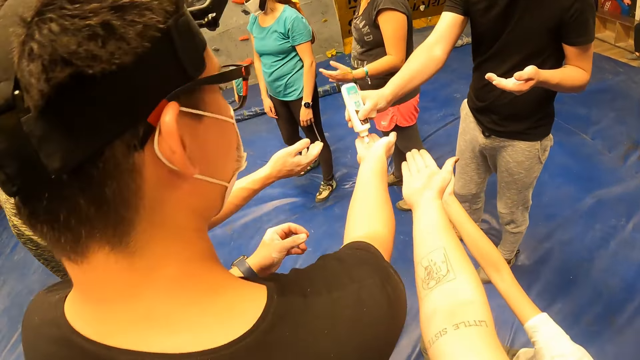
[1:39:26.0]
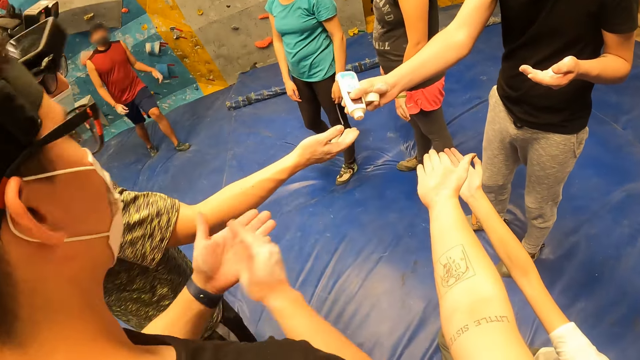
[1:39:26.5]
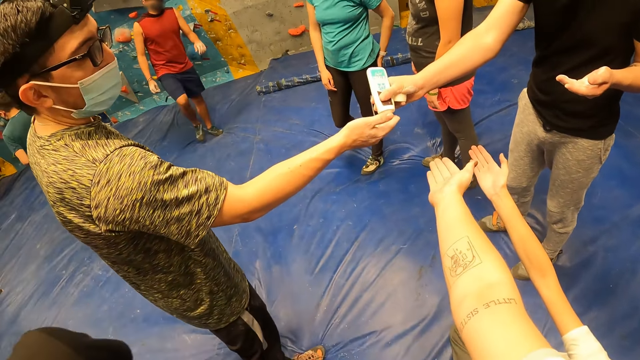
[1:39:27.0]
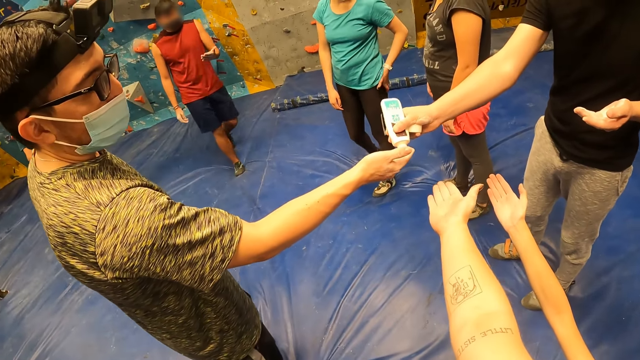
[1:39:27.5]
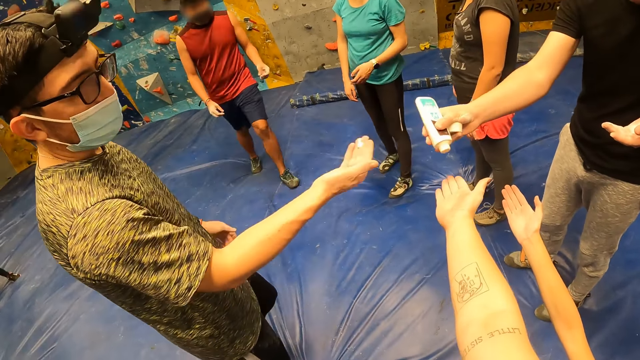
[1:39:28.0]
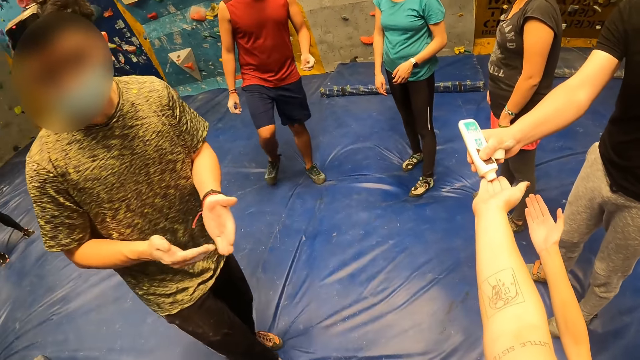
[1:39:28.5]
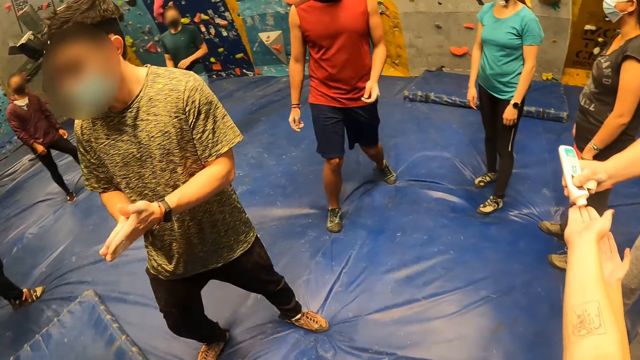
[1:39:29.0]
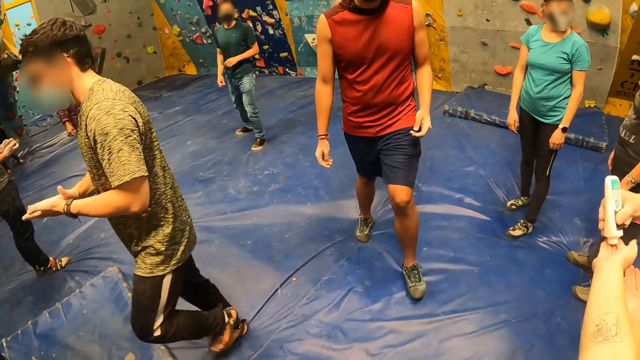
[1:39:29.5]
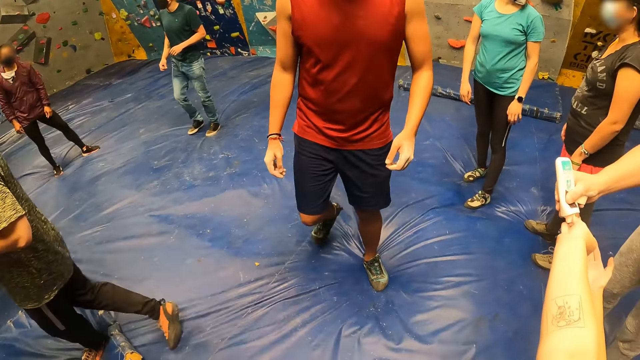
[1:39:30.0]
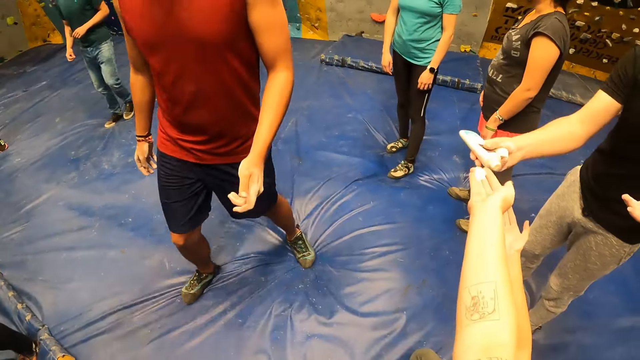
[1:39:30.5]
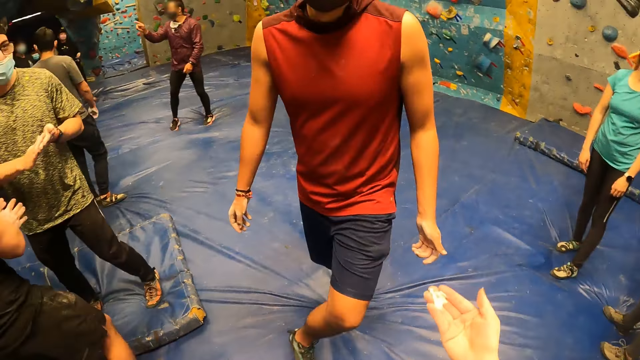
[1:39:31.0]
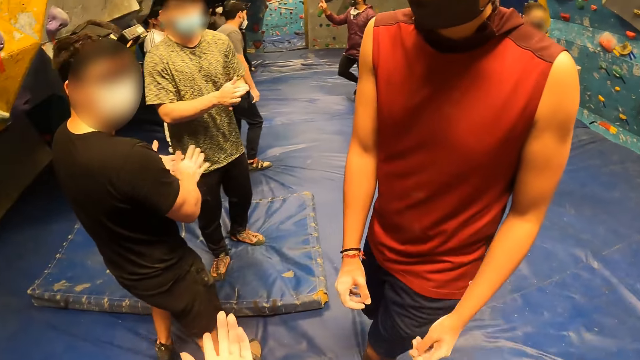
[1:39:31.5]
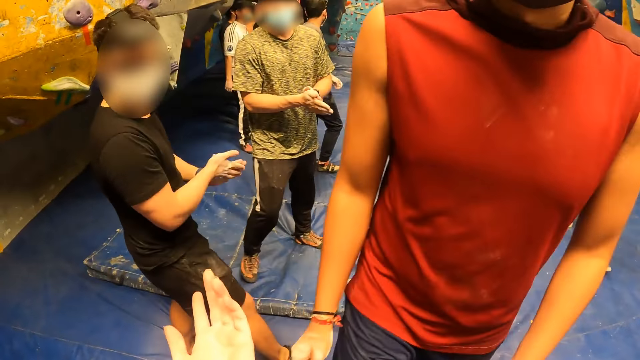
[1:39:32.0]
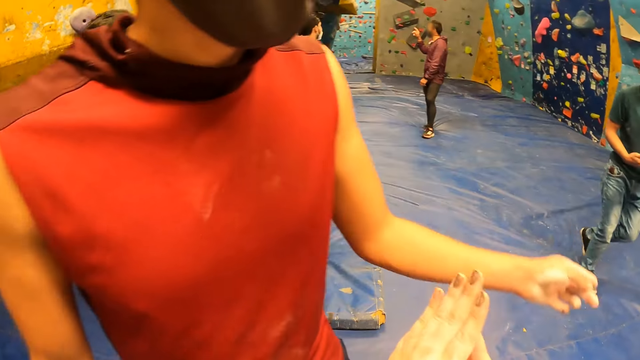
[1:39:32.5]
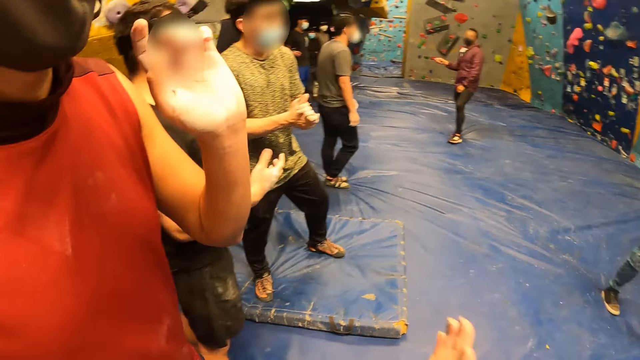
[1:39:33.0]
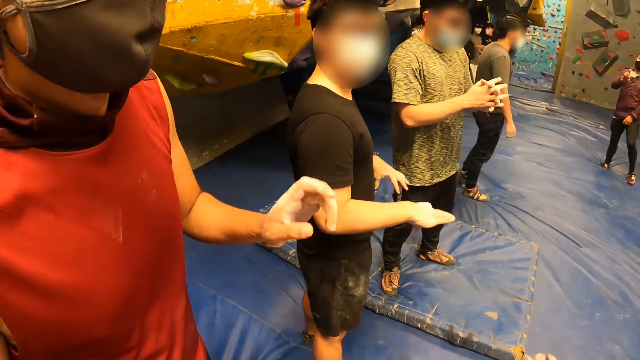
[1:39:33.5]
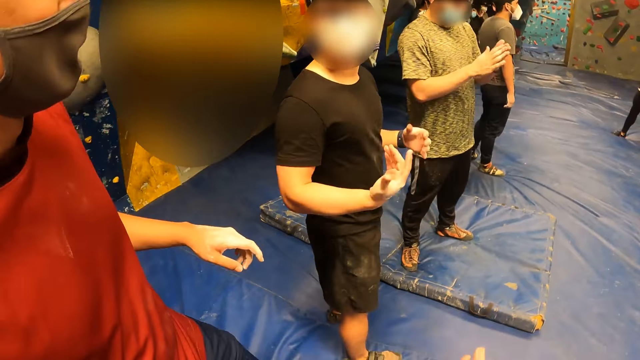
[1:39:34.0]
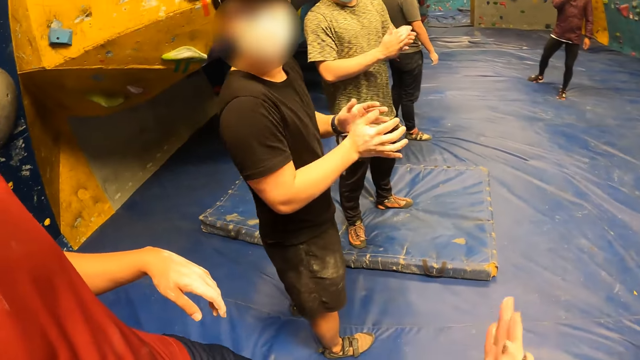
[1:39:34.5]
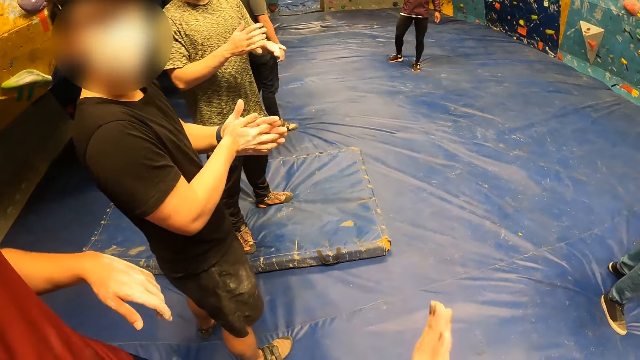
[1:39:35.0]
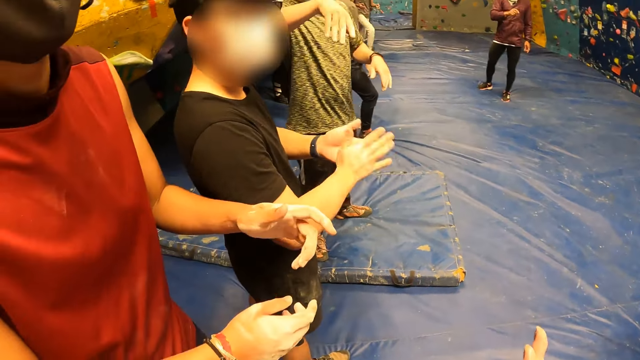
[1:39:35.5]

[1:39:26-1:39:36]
The camera wearer stretches her right hand. A man collects sanitizer from another man with his right hand. The camera wearer collects sanitizer from the second man with her right hand. The second man places lubricant on the camera wearer's hand. A third man collects sanitizer from the second man with his right hand. A fourth man walks towards the camera wearer at the sports complex. The first man rubs both hands together at the sports complex. A fifth man rubs both hands together at the sports complex. The camera wearer turns around the room. She interacts with the fourth man at the sports complex. She rubs both hands together at the sports complex. She spreads the lubricant on her hands.

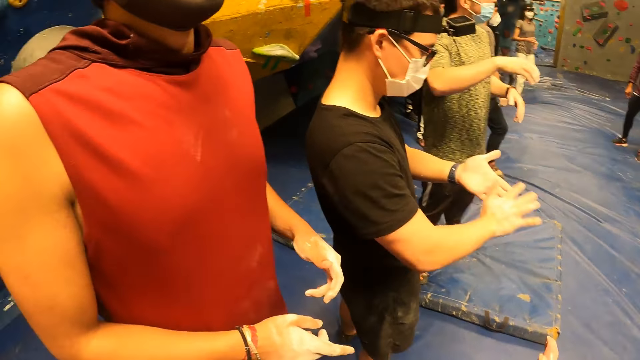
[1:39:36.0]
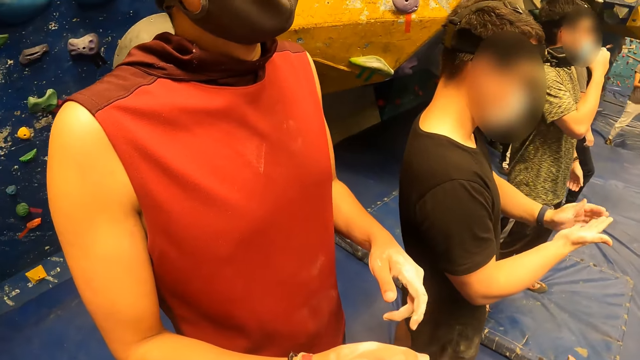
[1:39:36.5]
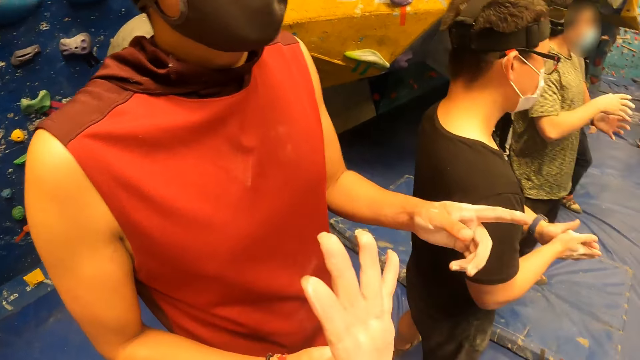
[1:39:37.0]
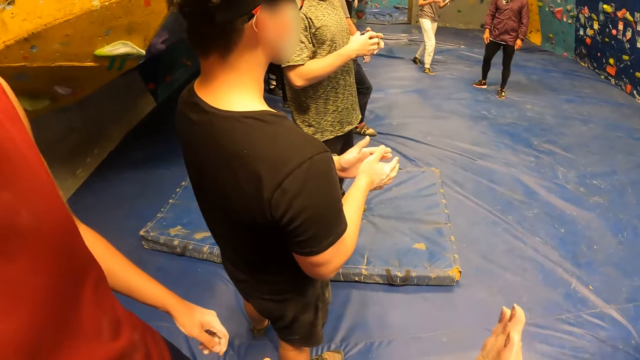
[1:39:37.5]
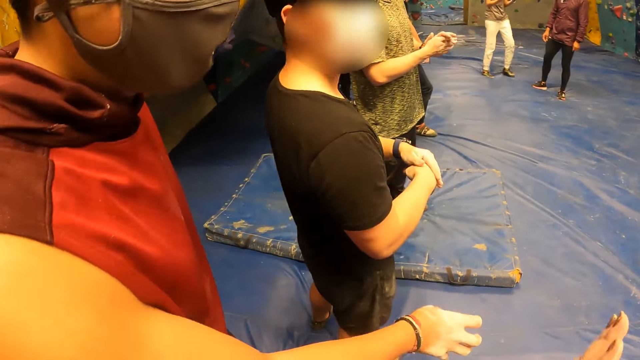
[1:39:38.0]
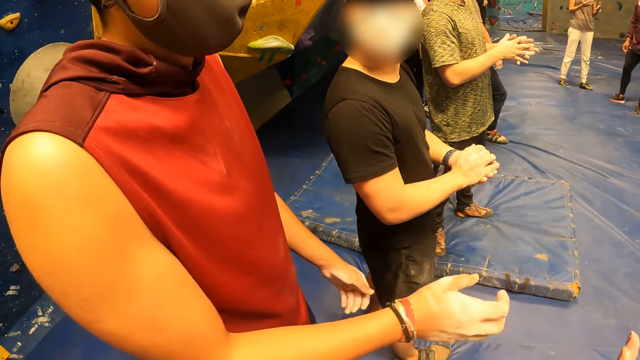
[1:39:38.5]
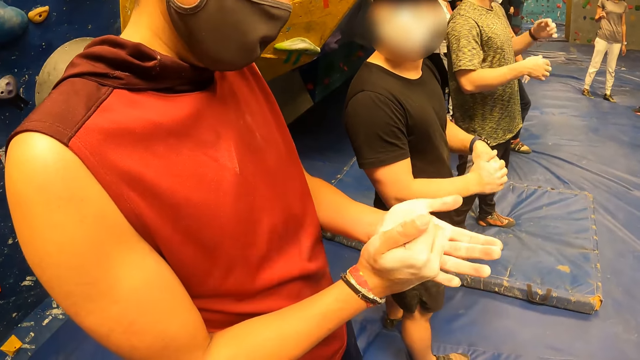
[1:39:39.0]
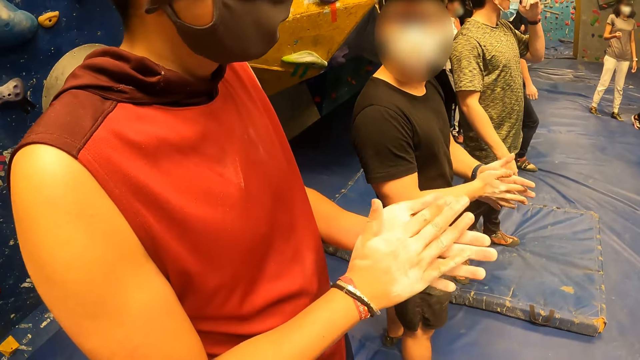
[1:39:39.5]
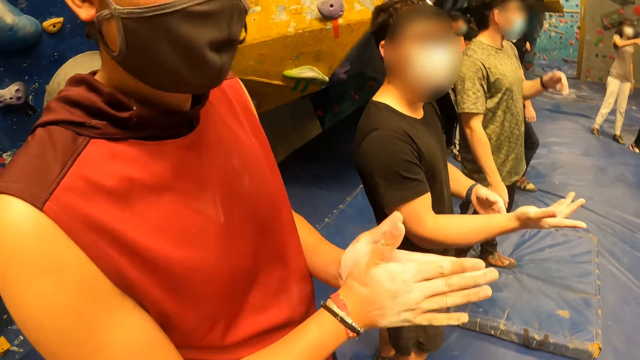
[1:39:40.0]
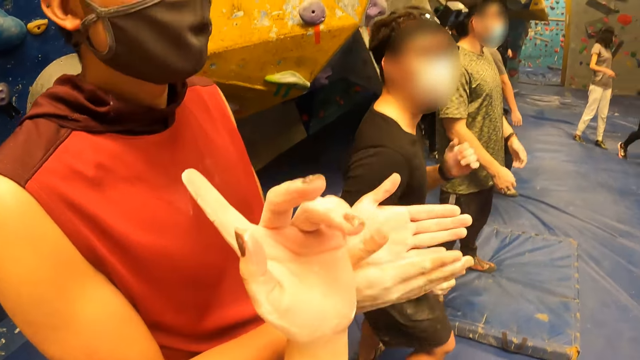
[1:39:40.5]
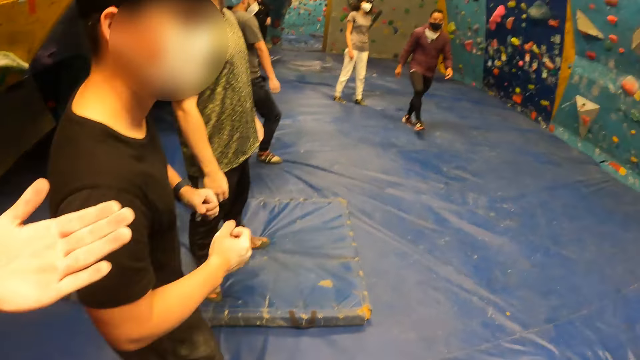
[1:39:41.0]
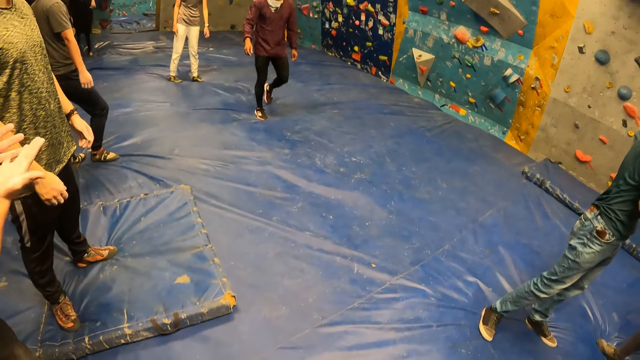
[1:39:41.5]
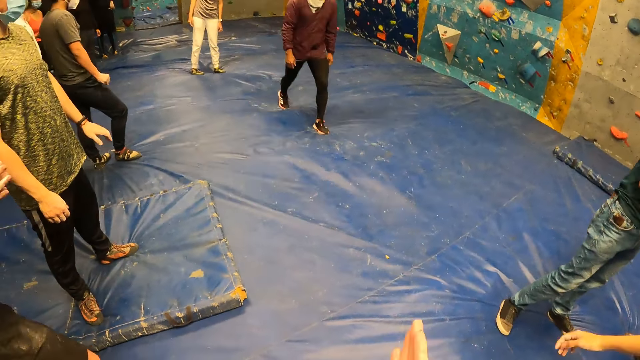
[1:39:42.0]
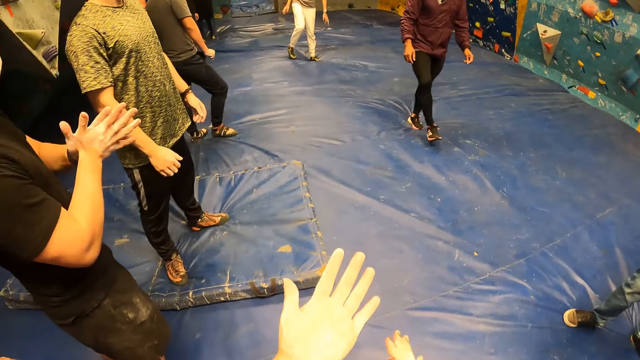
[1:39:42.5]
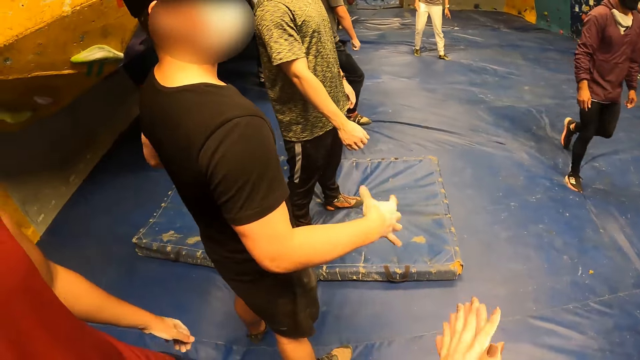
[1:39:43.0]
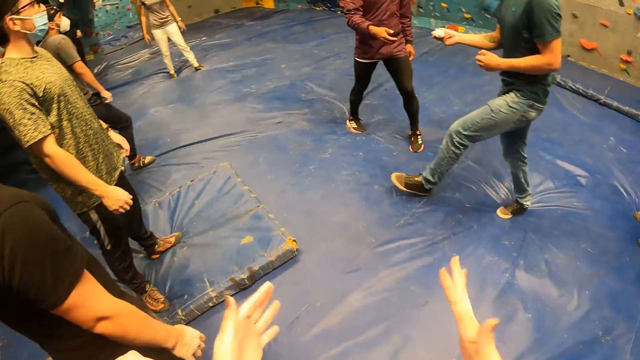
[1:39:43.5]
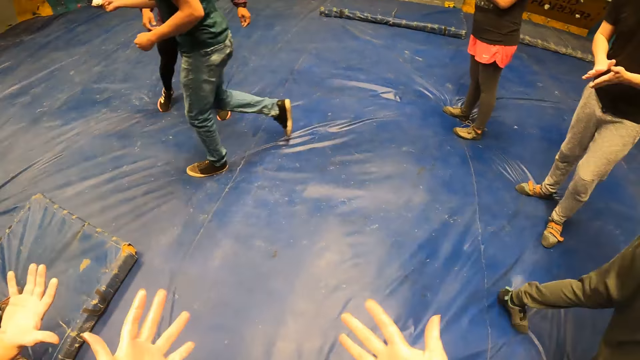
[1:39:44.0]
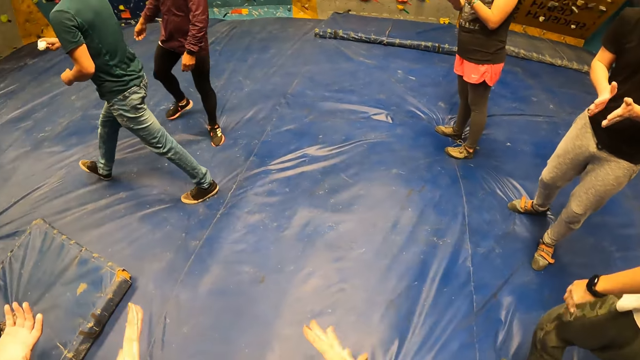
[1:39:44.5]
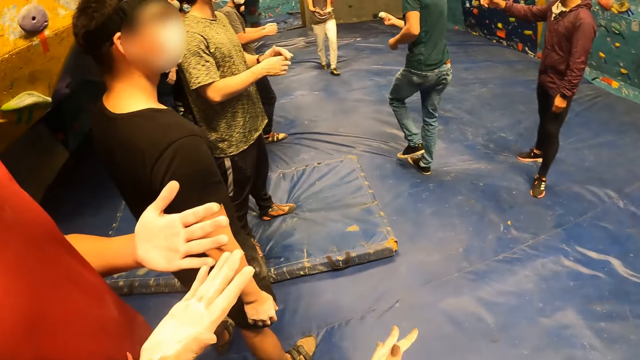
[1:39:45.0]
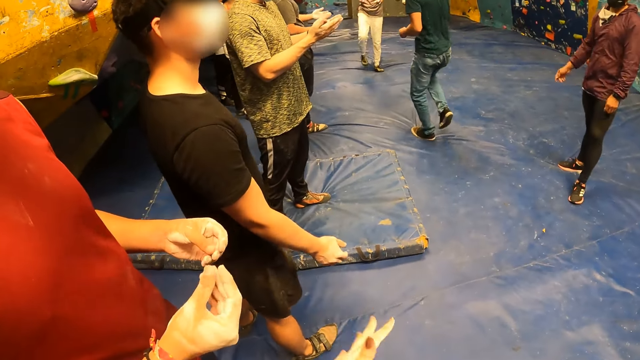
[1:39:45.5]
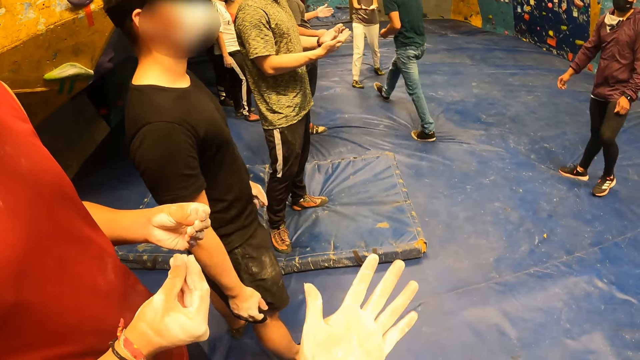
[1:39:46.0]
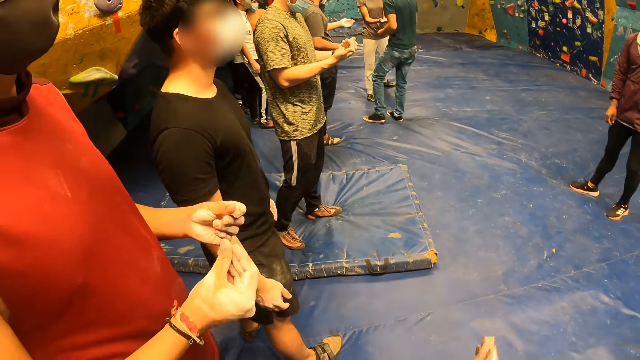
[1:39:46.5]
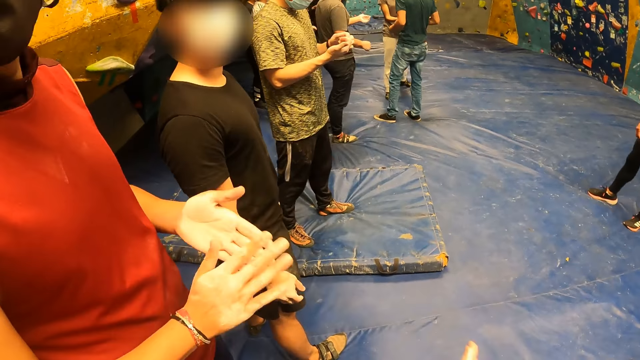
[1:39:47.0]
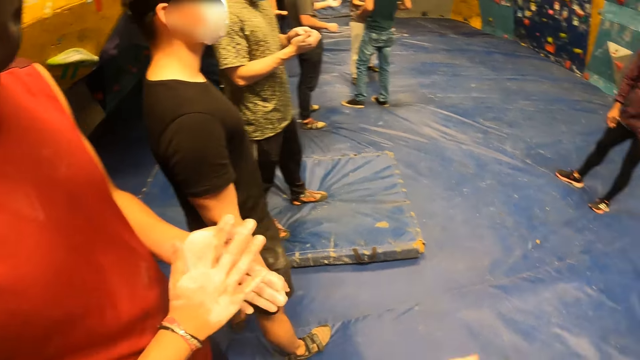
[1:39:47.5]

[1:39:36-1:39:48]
The camera wearer uses a hand gesture and looks around the room. The man rubs both hands together at the sports complex. The camera wearer uses a hand gesture. He looks around the room, rubs his hands, shakes his hands, looks around the room and moves his hands.
